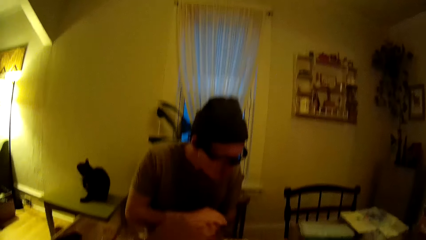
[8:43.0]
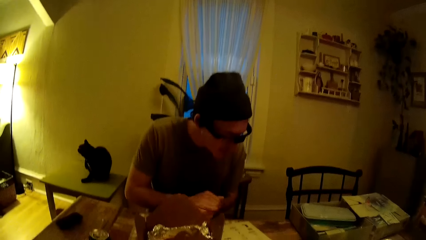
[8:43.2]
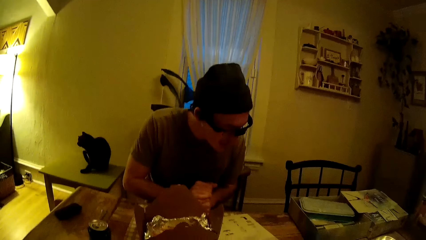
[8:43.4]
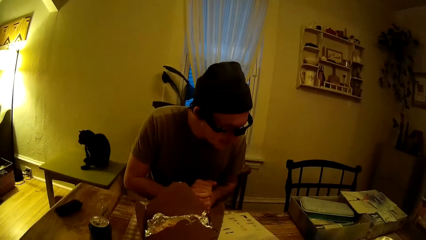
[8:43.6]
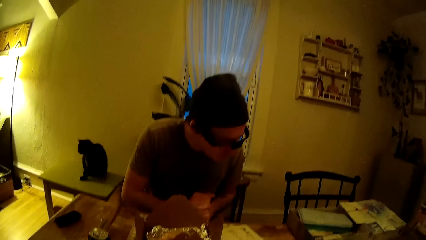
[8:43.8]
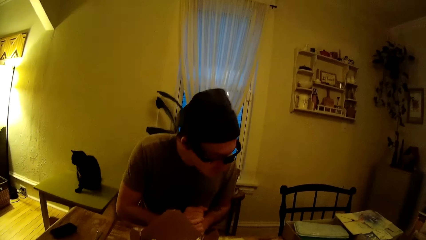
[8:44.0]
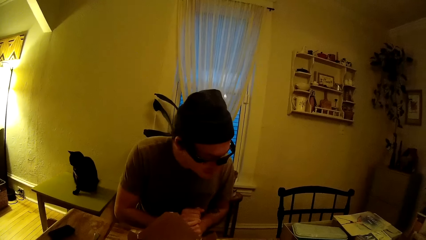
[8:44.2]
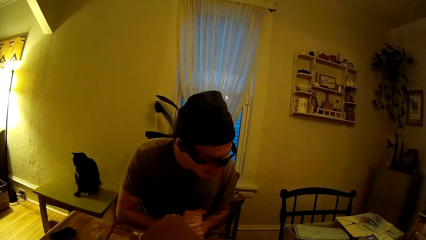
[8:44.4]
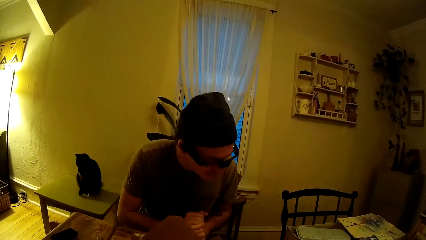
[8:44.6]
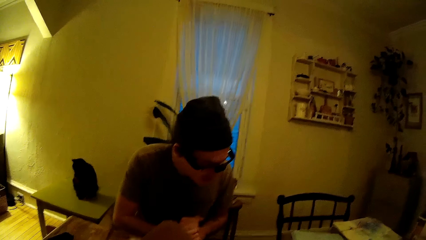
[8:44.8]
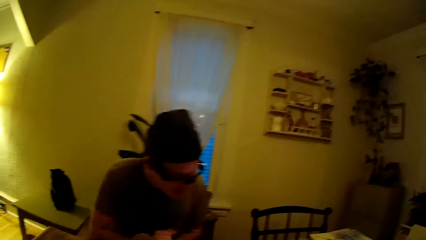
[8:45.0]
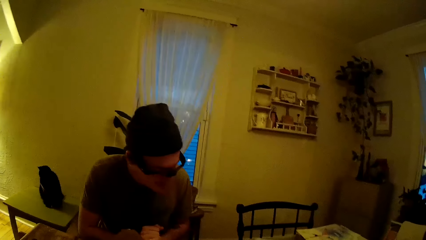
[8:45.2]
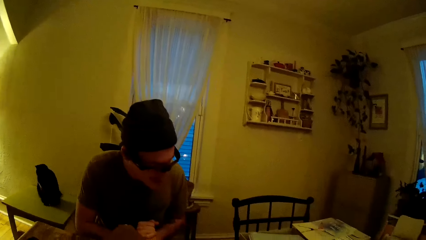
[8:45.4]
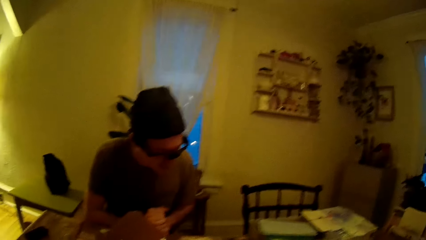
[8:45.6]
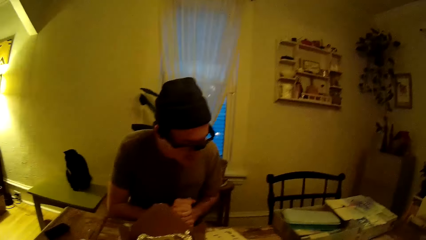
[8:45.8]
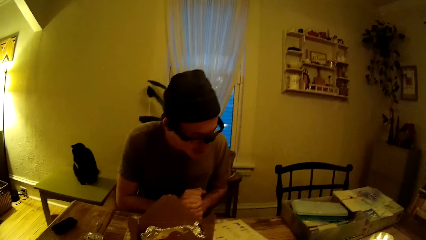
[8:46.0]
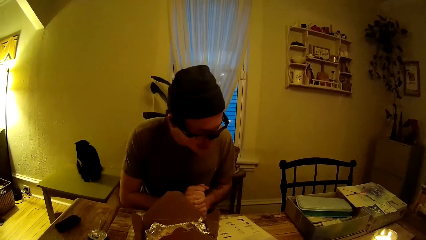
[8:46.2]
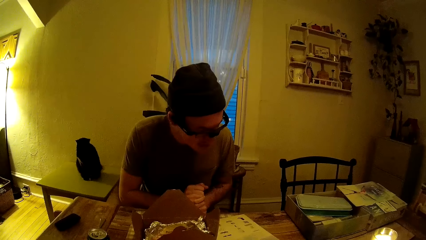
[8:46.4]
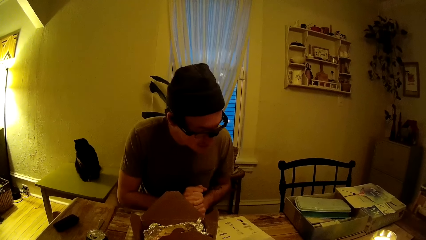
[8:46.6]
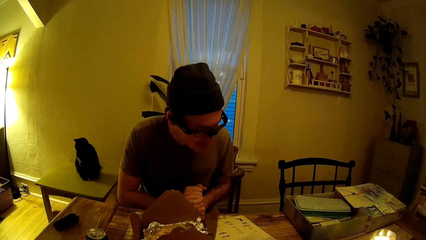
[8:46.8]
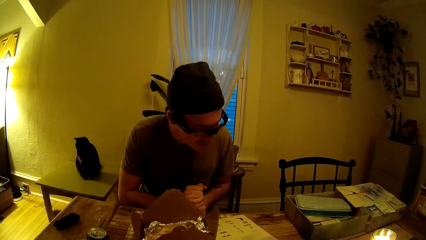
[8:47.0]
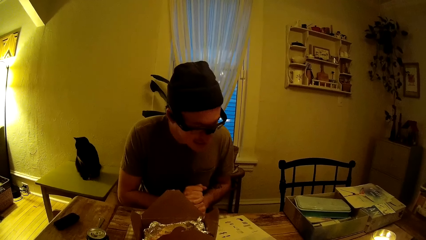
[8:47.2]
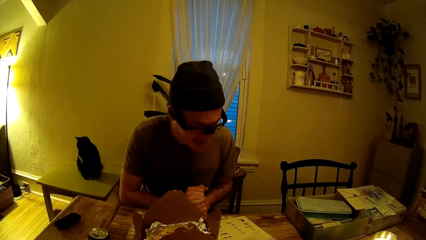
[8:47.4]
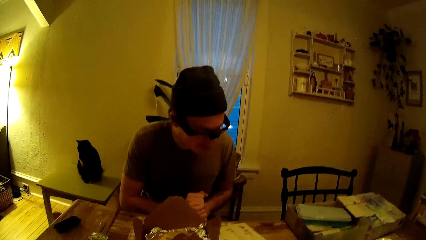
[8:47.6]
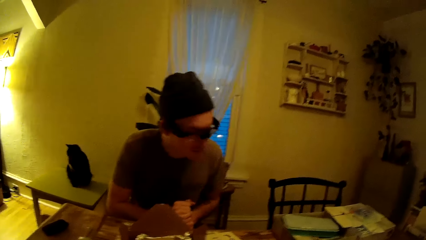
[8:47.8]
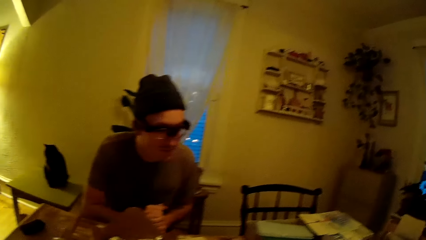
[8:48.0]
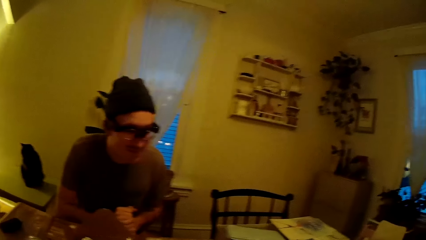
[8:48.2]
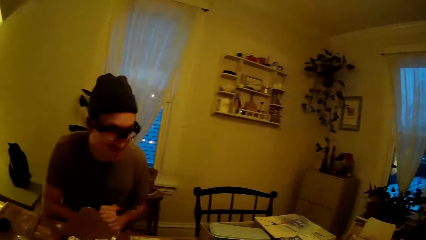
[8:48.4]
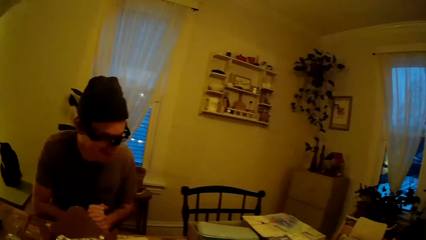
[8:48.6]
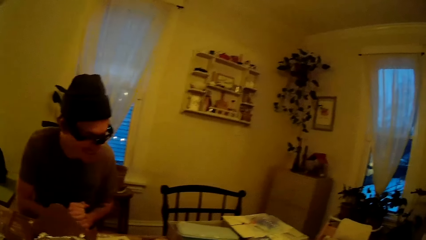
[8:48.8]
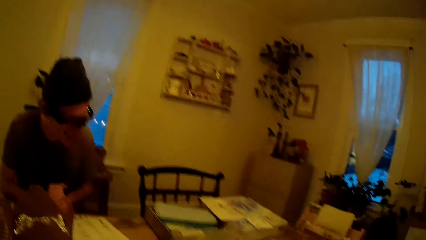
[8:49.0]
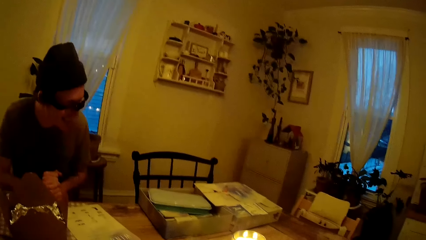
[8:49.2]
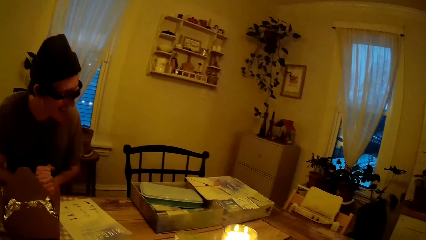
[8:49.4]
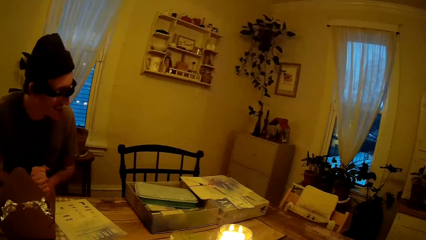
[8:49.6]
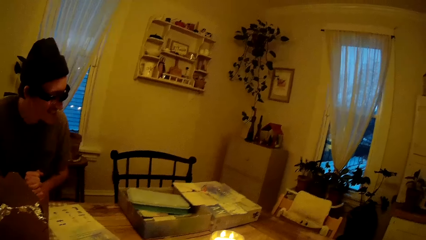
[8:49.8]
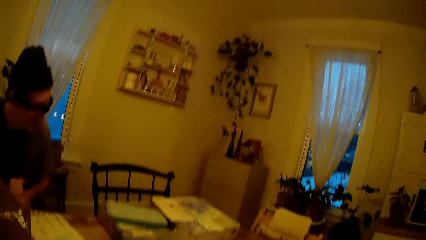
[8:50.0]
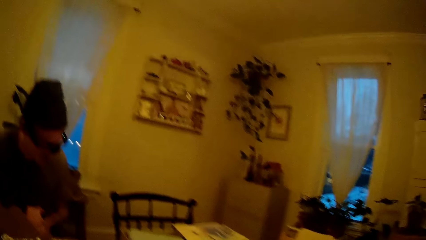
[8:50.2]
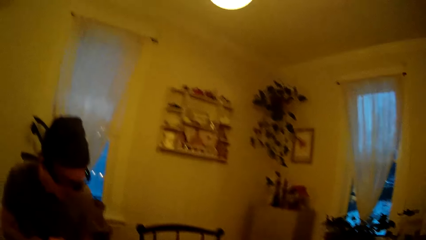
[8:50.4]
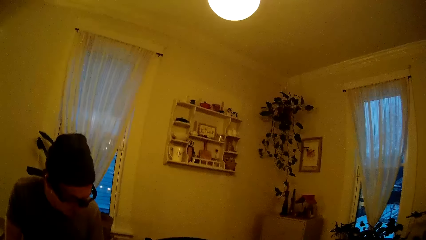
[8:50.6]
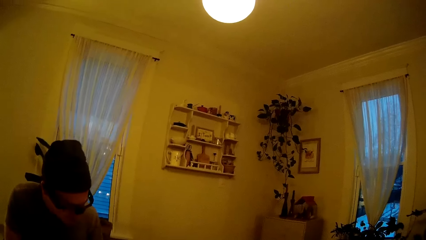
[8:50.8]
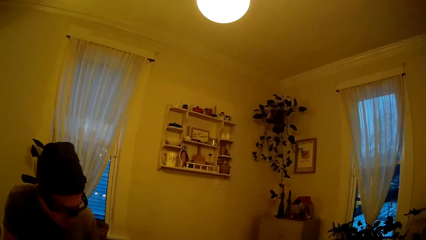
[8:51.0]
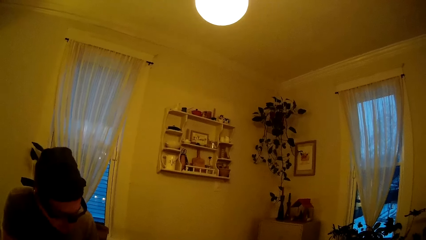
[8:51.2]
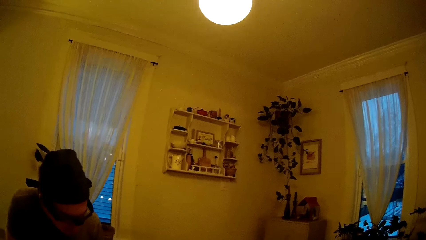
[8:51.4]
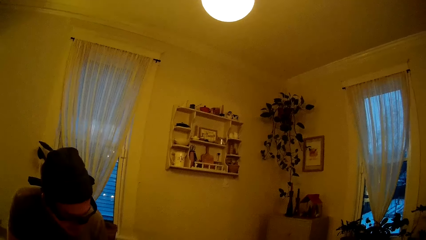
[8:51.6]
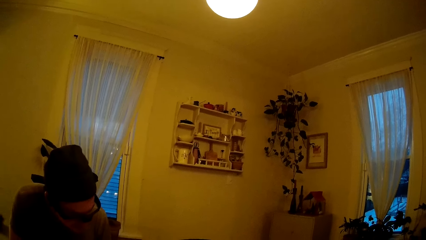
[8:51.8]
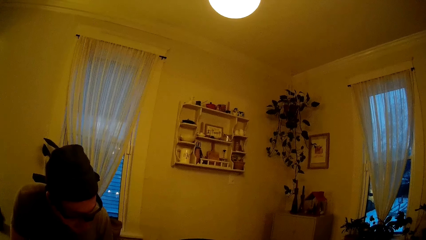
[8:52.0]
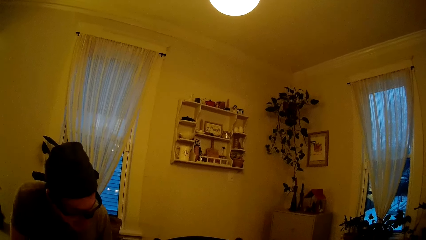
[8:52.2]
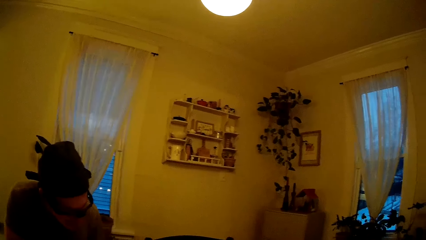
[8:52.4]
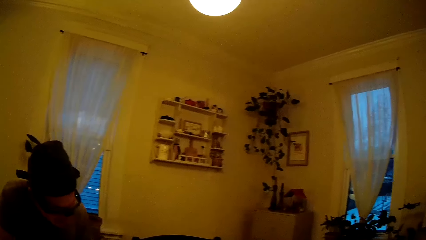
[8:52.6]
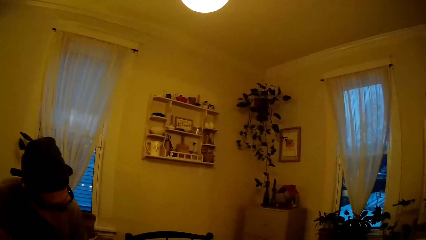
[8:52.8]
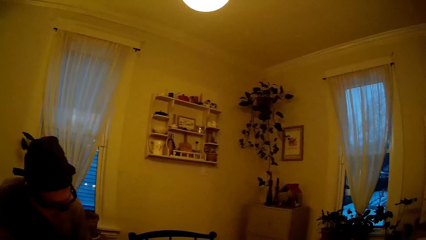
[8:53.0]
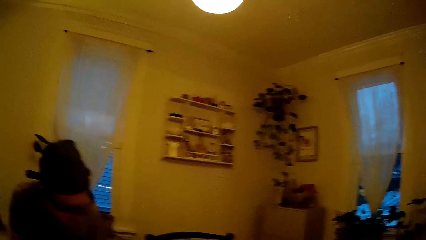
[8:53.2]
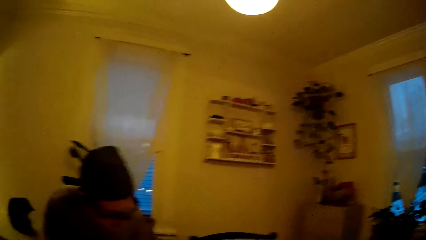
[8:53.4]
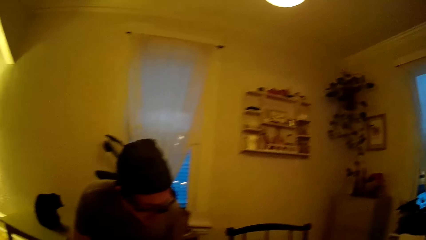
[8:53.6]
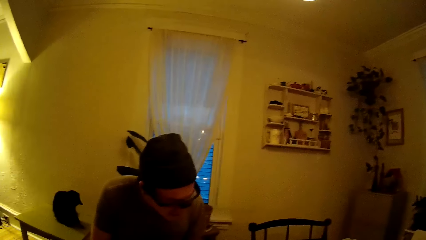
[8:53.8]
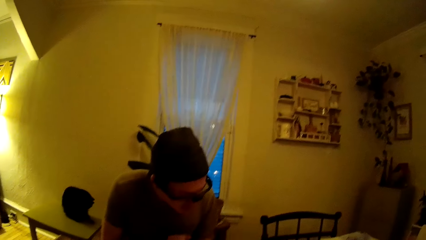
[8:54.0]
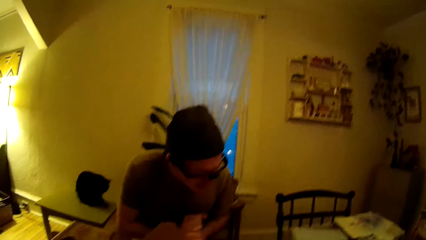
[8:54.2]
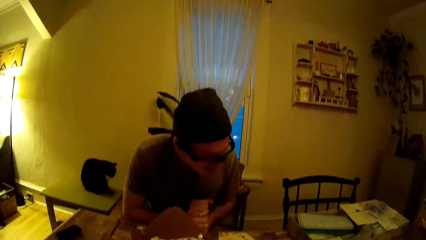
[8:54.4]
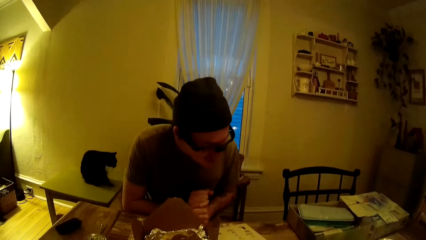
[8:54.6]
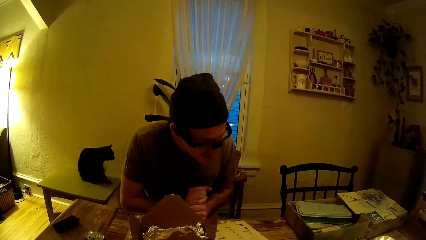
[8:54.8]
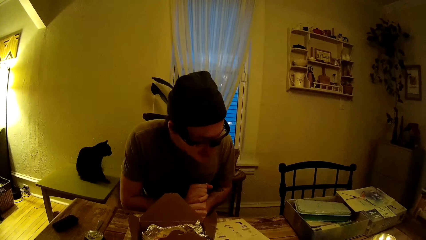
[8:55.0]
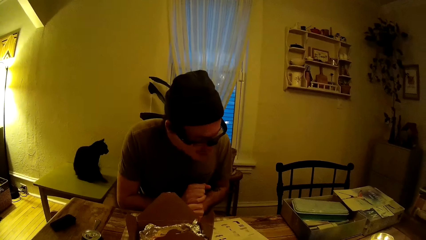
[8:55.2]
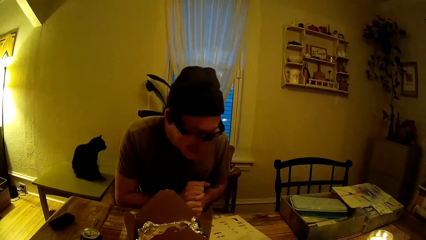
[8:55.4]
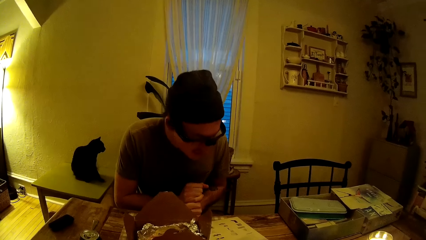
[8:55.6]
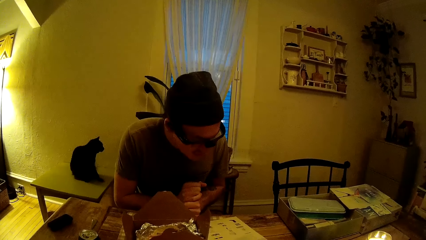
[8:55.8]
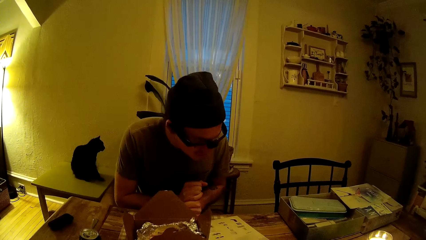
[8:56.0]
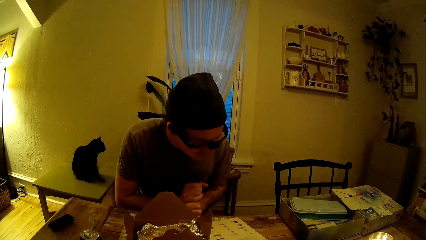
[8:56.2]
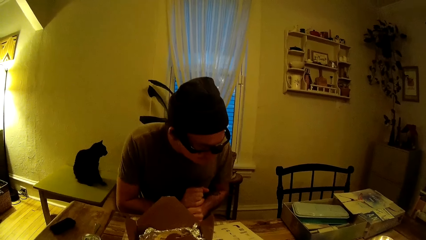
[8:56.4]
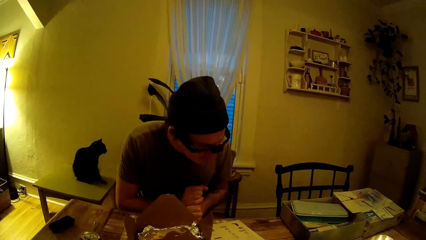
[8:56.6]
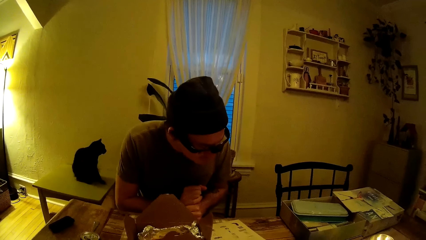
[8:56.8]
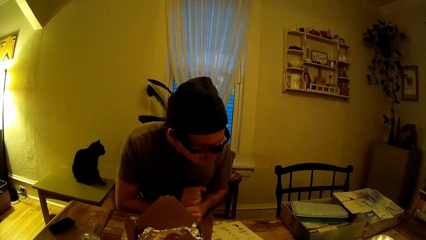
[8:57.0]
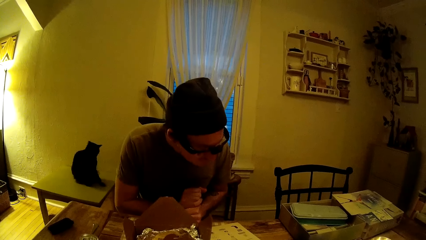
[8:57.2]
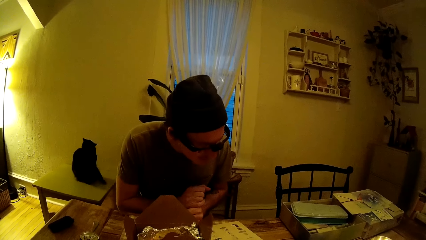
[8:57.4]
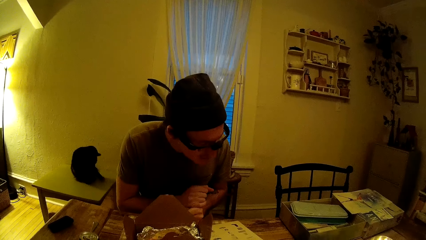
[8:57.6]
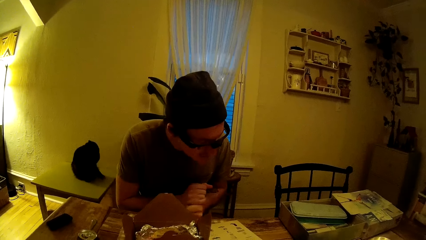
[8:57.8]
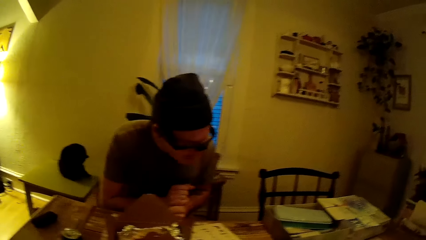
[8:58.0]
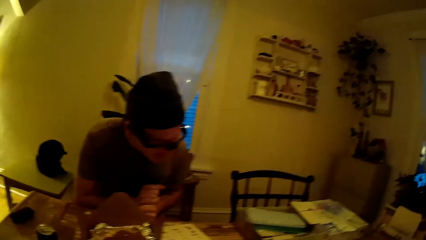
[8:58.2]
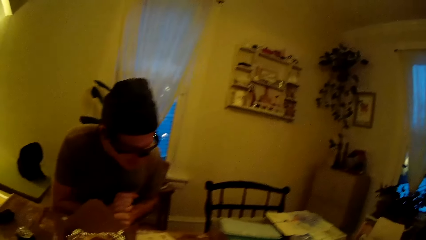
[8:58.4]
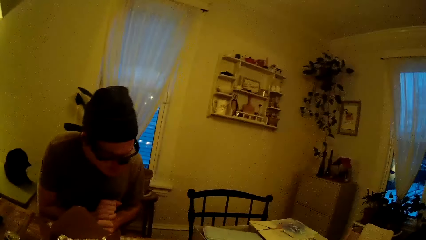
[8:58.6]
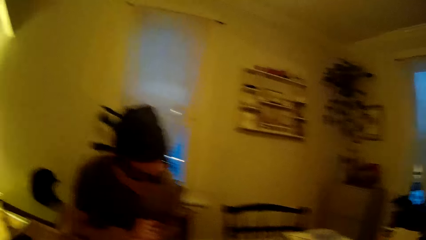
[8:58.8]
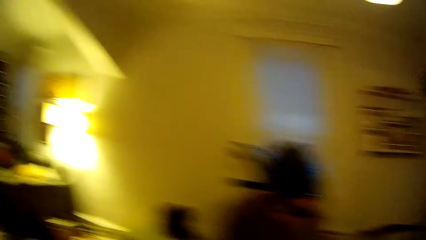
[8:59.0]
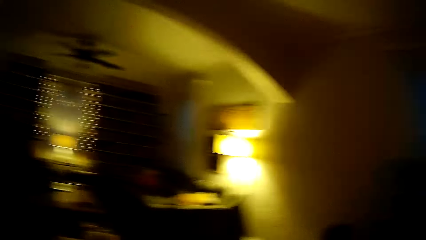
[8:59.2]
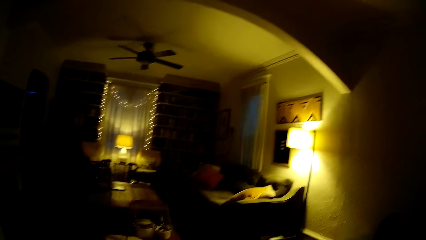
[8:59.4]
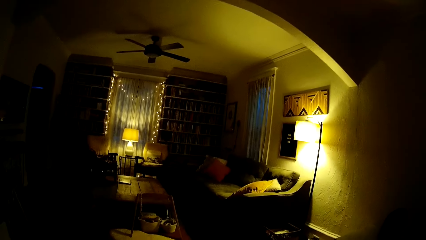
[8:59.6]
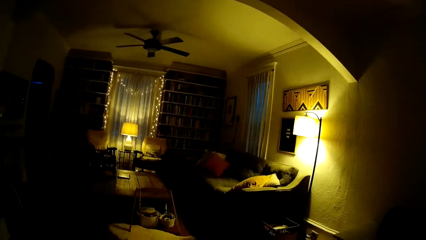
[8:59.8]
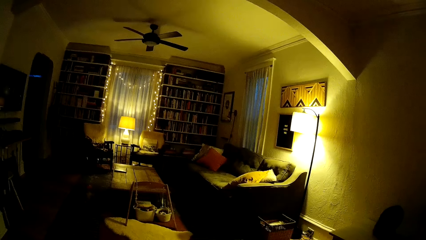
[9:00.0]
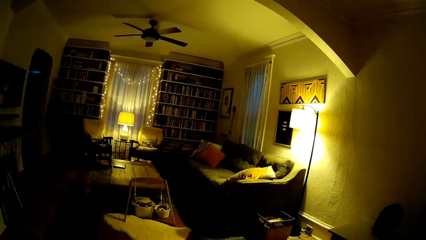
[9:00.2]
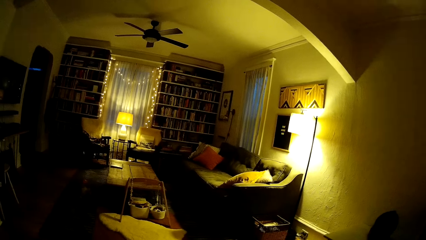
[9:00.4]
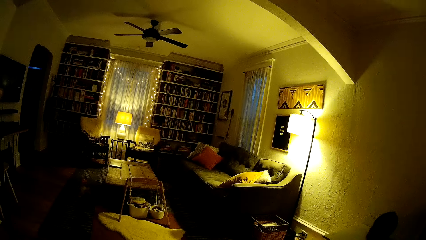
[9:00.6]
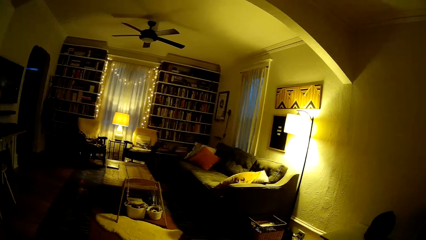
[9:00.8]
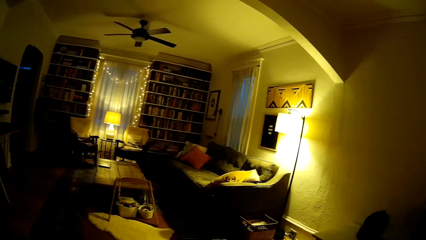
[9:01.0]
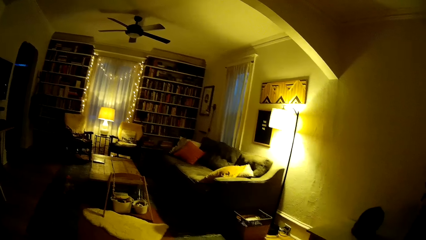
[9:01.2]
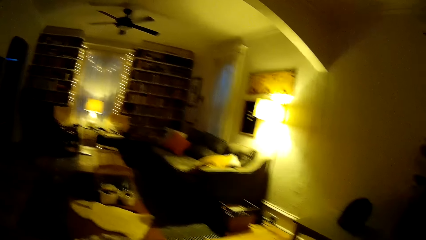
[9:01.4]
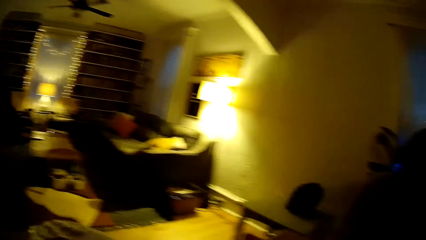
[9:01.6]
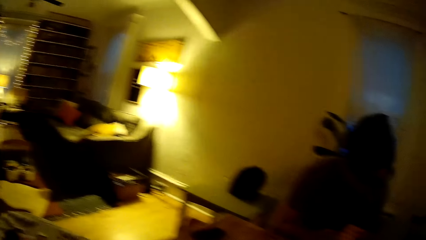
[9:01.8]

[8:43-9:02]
The camera wearer speaks to the man. The man reads from the piece of paper on the table. The camera wearer looks around.
